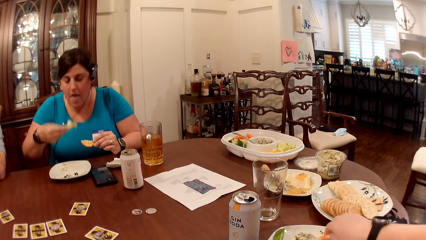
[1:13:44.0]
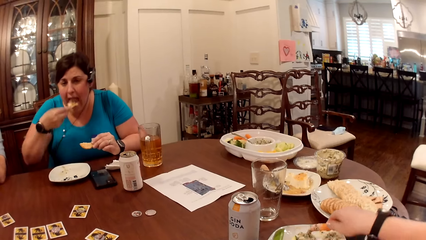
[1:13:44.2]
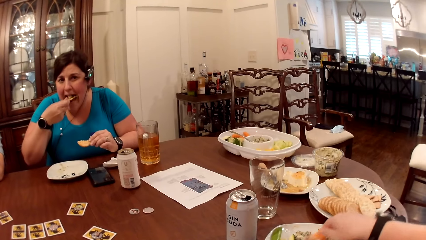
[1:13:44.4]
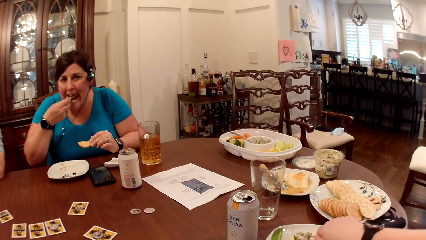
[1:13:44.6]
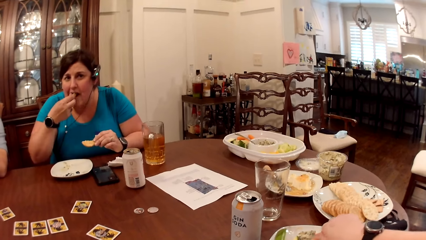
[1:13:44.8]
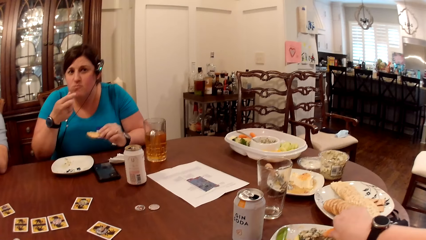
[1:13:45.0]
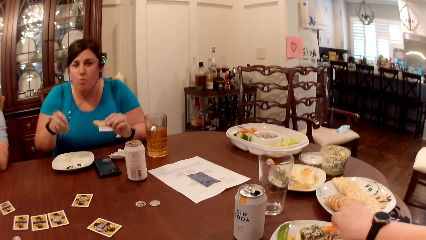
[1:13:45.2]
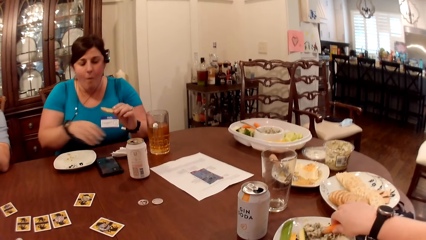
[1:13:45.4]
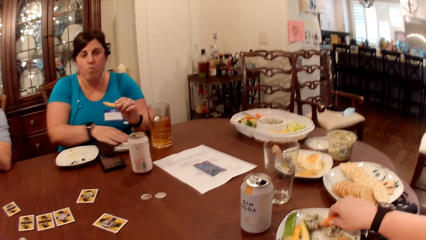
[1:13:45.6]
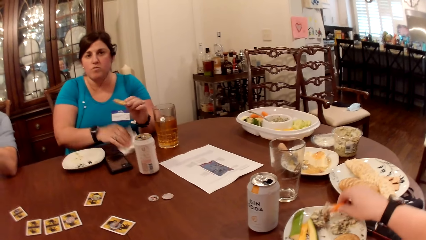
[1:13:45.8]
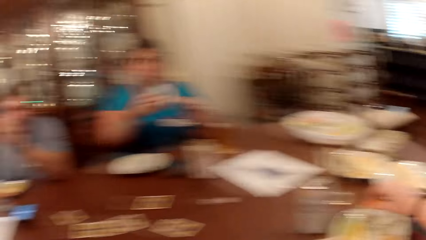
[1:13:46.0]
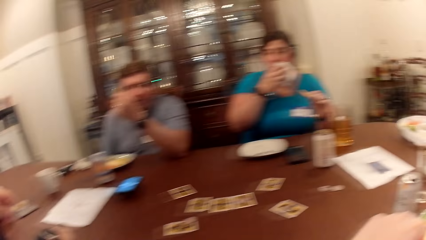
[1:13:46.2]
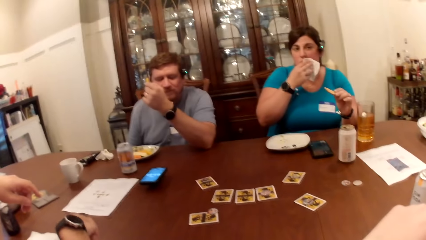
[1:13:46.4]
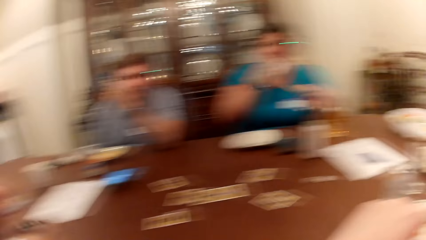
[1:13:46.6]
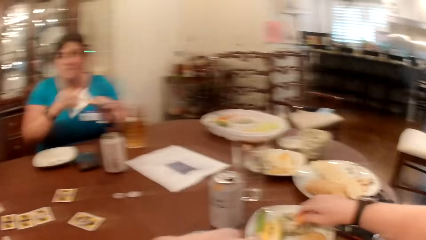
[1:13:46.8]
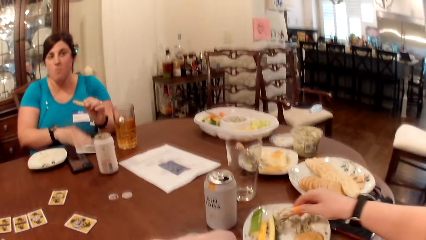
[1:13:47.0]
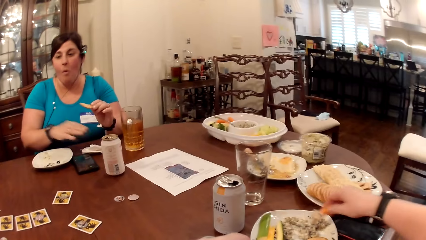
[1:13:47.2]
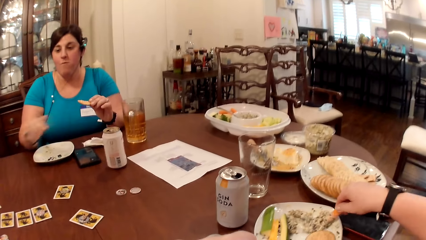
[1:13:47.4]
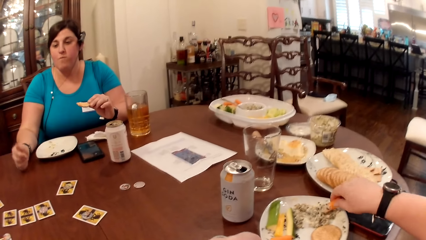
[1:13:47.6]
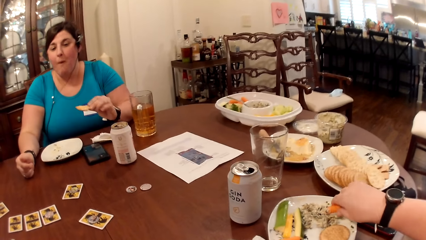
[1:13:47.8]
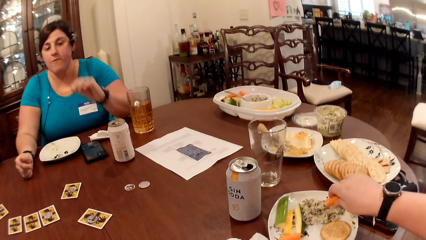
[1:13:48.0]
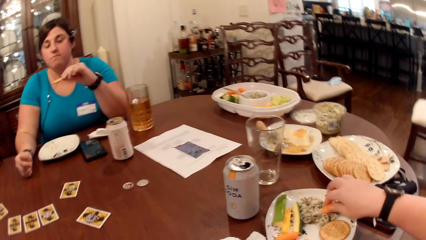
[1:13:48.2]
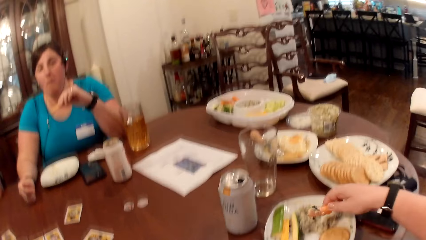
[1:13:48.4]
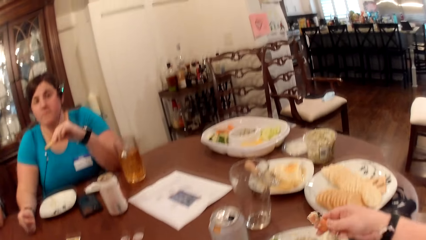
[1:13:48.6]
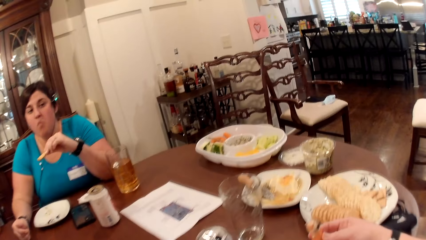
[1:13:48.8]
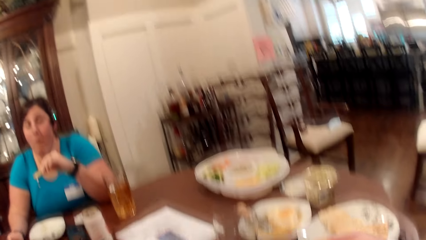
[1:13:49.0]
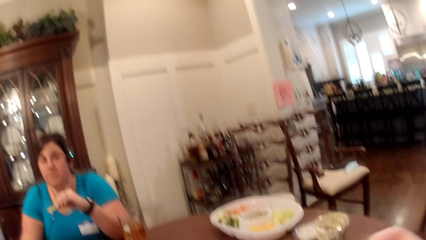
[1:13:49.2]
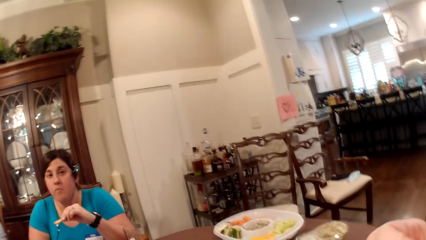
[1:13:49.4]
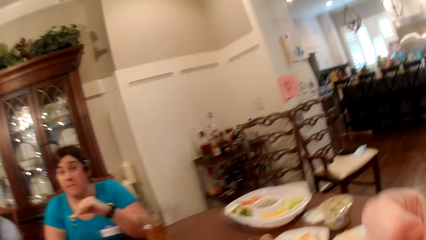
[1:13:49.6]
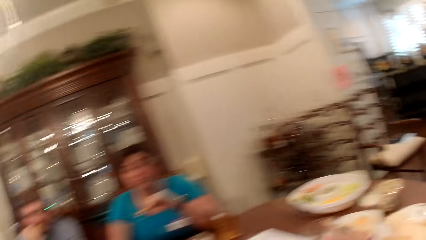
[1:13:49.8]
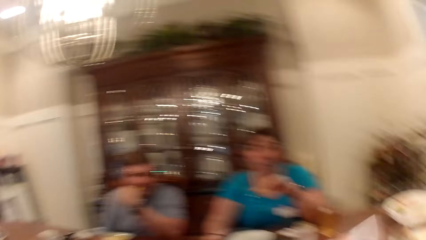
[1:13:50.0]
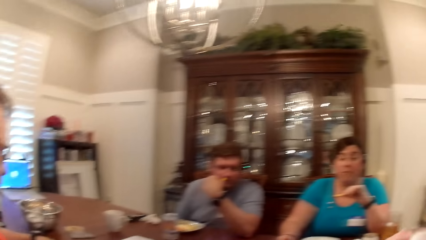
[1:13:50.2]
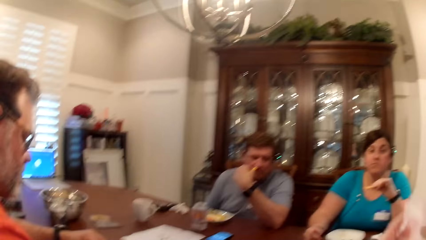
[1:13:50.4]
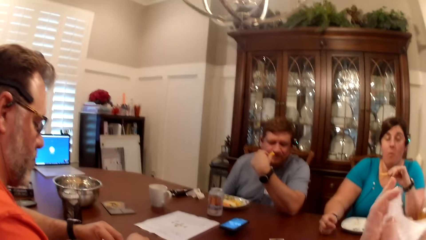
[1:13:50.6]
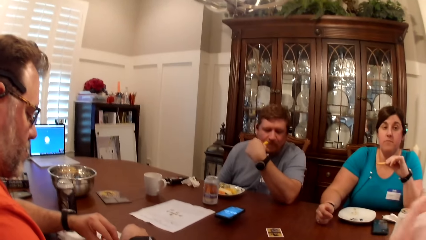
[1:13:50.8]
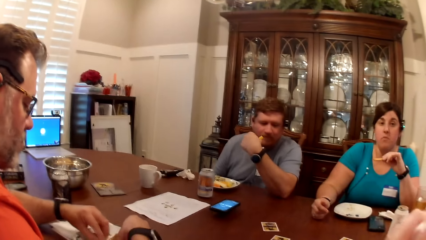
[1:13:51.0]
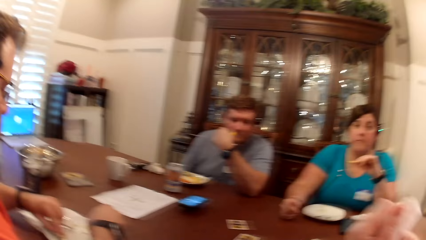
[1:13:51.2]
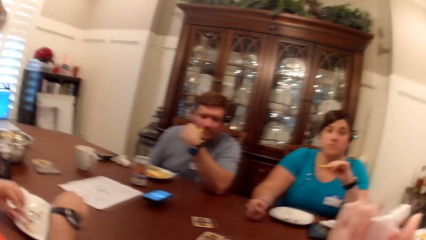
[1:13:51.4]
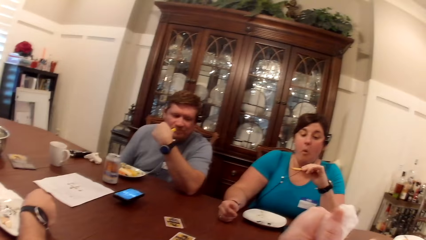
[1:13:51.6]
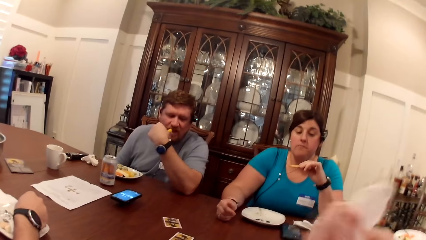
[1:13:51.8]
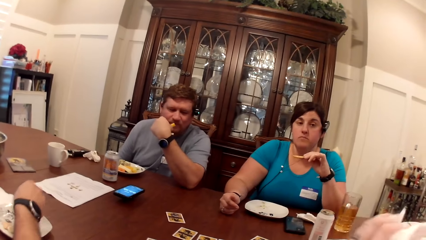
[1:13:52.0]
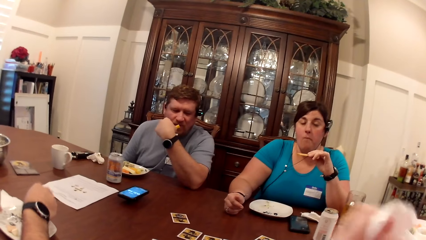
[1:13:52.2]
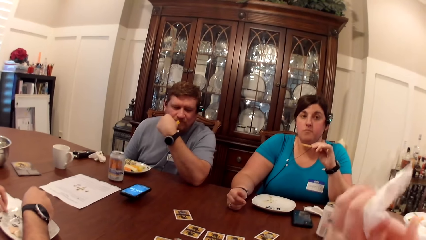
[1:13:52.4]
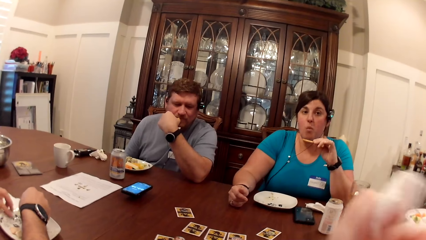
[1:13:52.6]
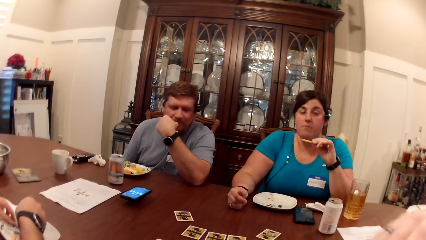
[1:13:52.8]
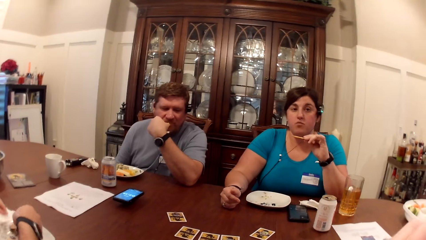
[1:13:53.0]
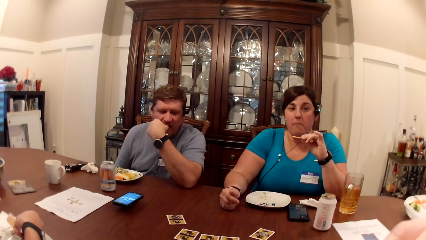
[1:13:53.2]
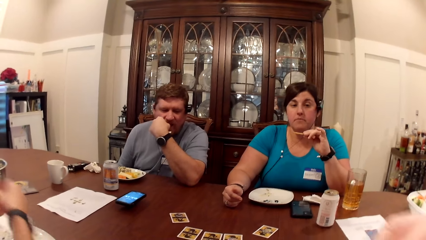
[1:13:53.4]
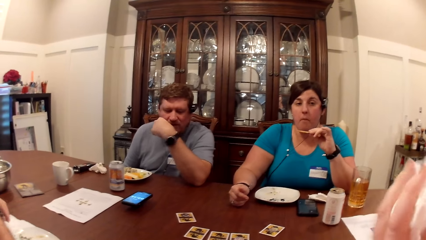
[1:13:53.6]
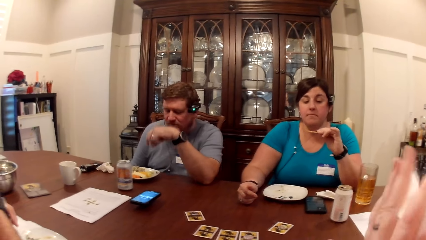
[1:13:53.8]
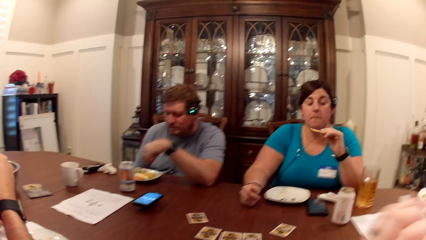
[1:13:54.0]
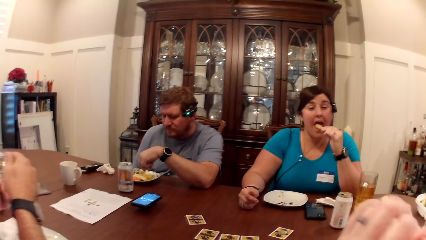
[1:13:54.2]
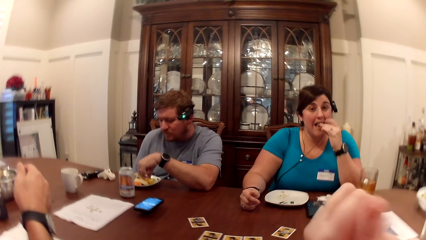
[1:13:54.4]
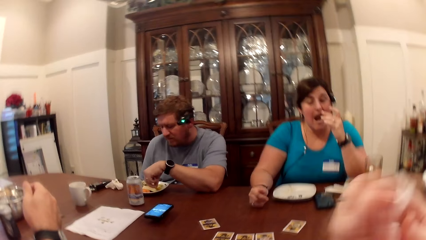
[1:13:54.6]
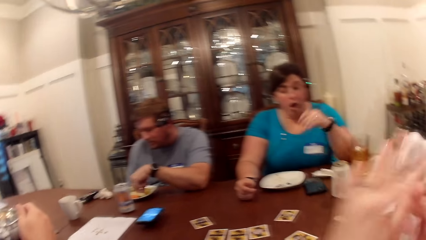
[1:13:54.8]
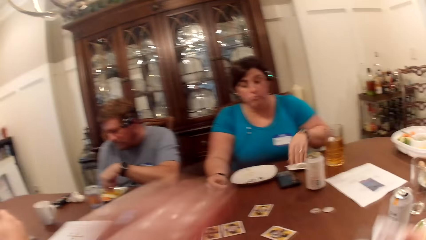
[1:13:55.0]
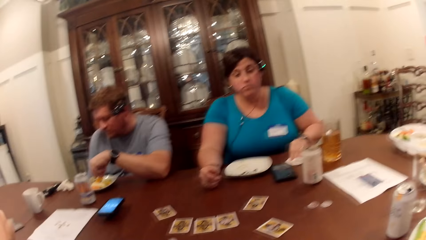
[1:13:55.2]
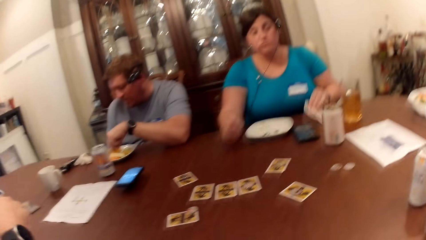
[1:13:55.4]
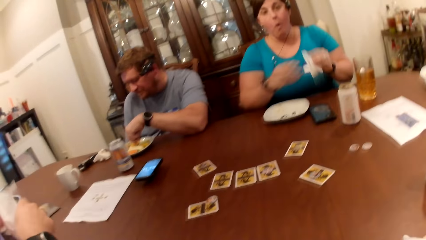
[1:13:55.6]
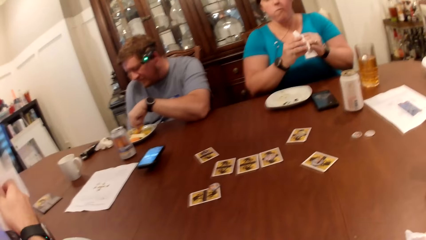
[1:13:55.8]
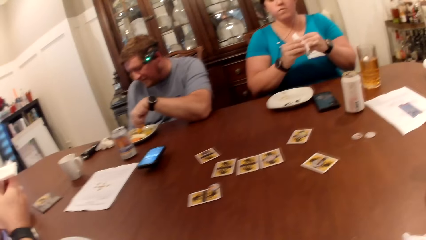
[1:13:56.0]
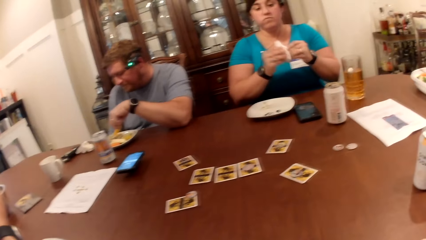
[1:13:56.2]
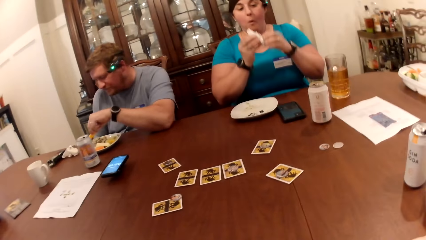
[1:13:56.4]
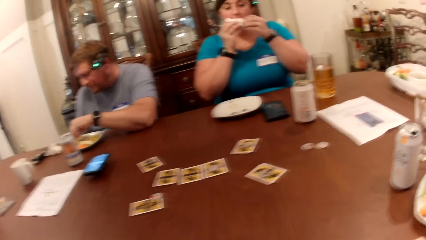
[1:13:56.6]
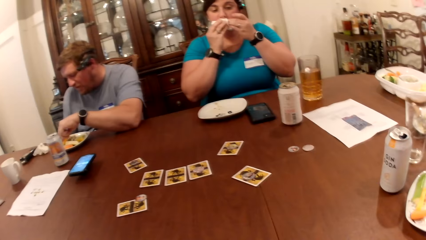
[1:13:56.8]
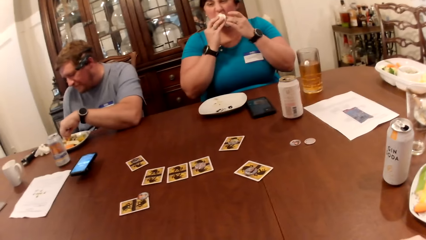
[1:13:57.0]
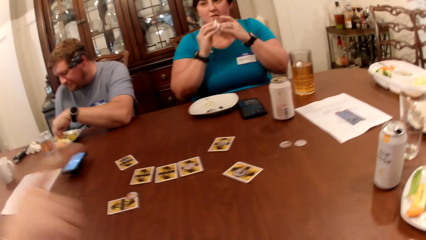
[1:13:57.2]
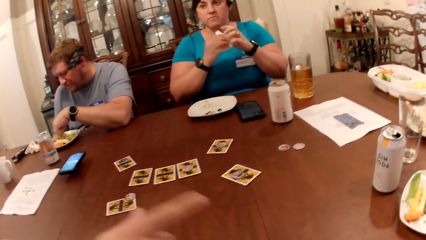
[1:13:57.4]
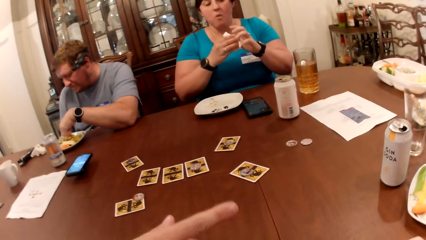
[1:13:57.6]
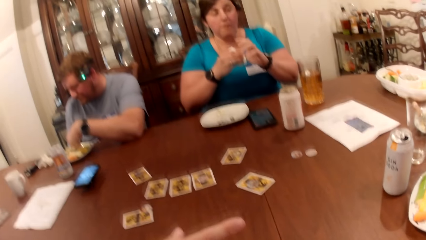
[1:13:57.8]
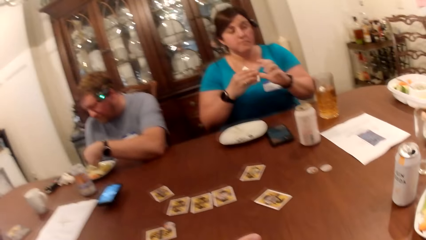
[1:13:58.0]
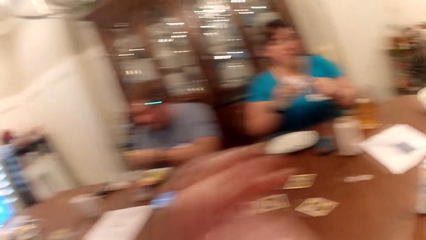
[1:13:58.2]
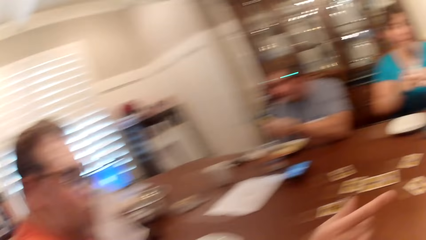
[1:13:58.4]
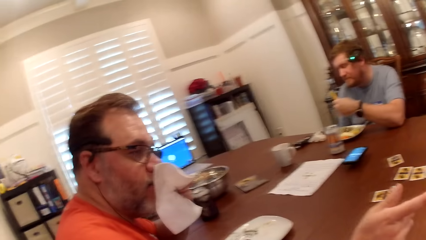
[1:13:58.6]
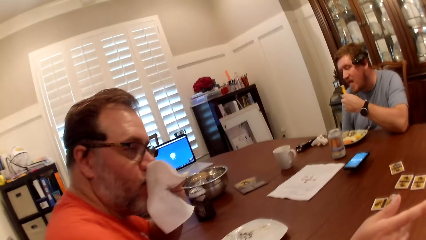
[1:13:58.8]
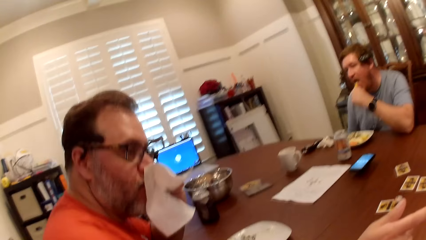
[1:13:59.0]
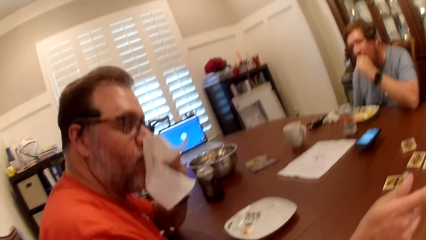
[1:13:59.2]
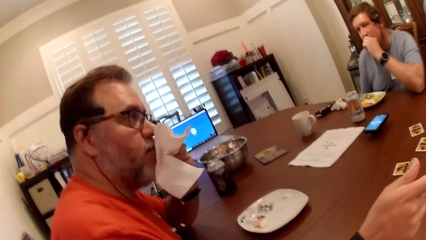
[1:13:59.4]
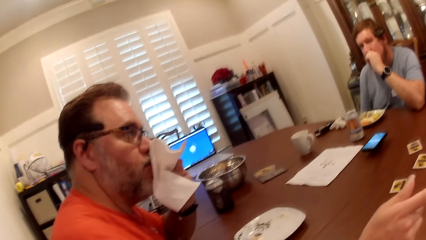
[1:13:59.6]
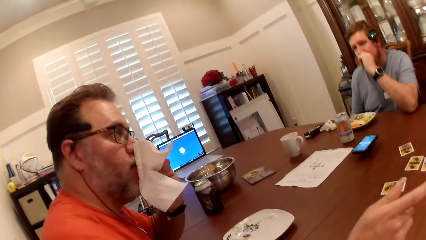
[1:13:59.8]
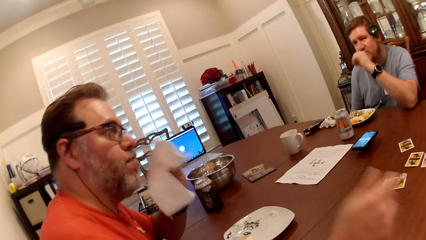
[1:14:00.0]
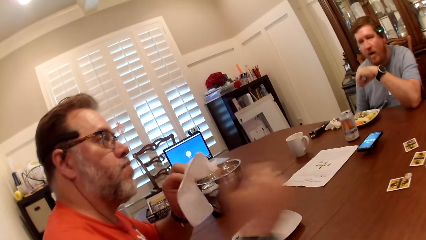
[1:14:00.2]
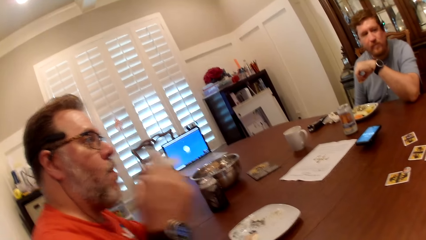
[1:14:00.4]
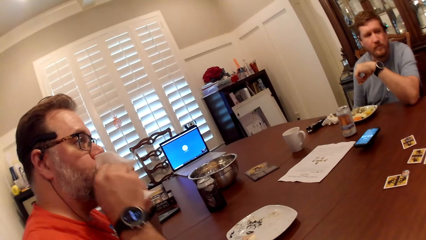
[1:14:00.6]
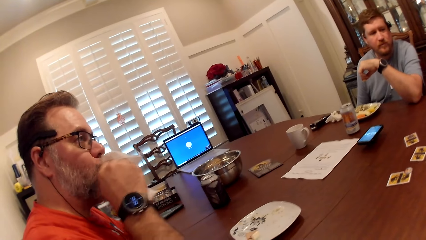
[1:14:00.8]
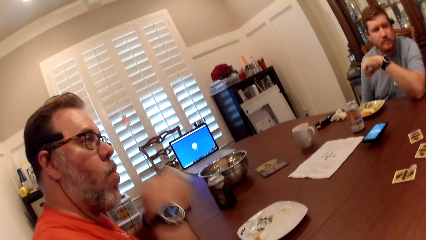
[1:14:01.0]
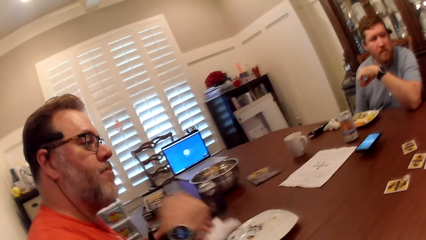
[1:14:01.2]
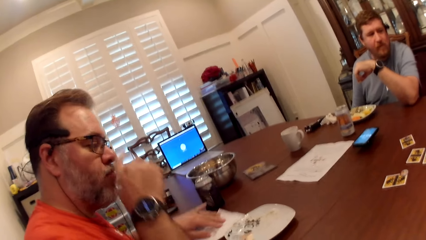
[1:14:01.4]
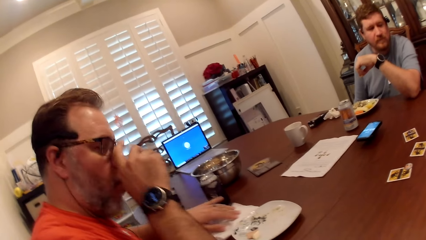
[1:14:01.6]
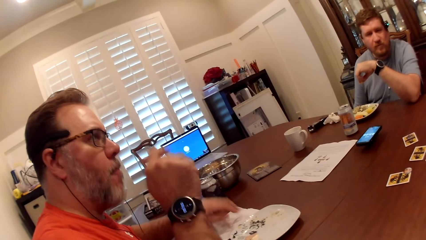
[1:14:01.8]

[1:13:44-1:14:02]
The woman places the biscuit in her right hand into her mouth. The woman picks a paper towel from the table with her right hand. The woman cleans her mouth with the paper towel in her right hand. The woman places the paper towel in her right hand on the table. The camera wearer scoops cream from the plate with the slice of carrot in her right hand. She picks snacks. She places the slice of carrot in her right hand into her mouth. A man picks food from the plate with both hands. The camera wearer cleans both hands with a paper towel. The man eats a snack. The woman places the biscuit in her left hand into her mouth. Another man picks food from the plate with his left hand. The other man eats a snack. The woman picks a paper towel from the table with her left hand. The first man picks a paper towel from the table with his left hand. The woman cleans both hands with the paper towel. The first man cleans both hands with the paper towel. The woman cleans her mouth with the paper towel in both hands. The first man cleans his mouth with the paper towel in his left hand. The other man puts the food in his left hand into his mouth.
